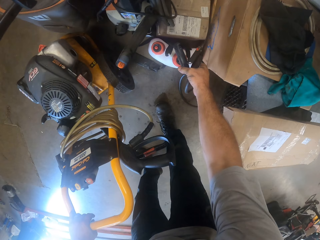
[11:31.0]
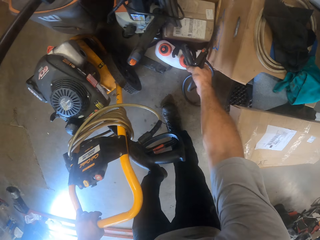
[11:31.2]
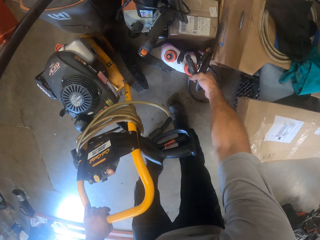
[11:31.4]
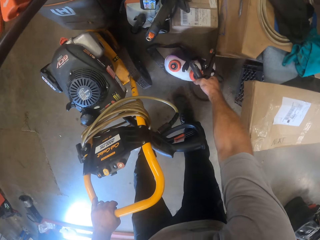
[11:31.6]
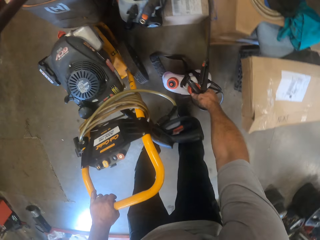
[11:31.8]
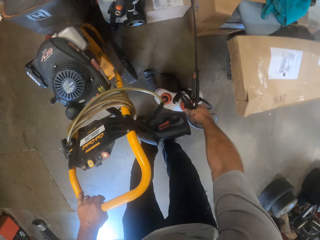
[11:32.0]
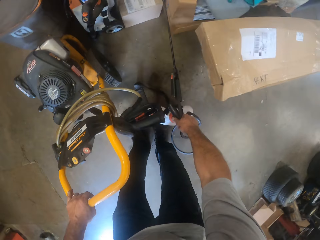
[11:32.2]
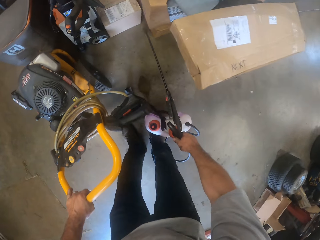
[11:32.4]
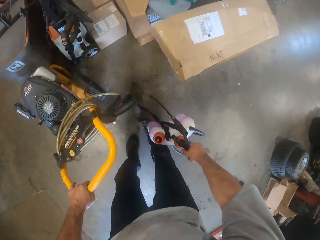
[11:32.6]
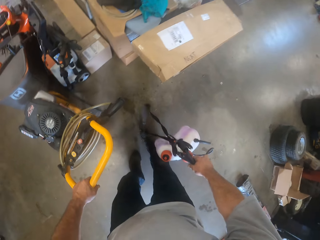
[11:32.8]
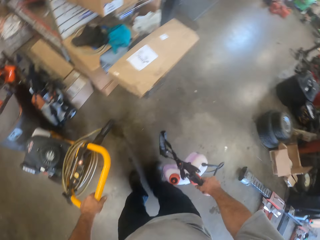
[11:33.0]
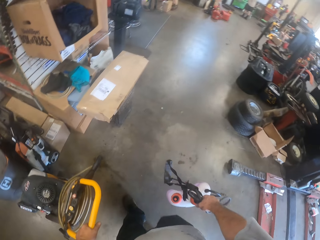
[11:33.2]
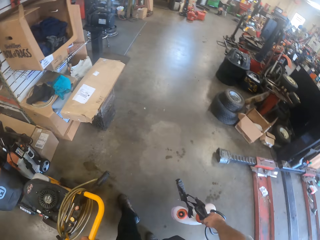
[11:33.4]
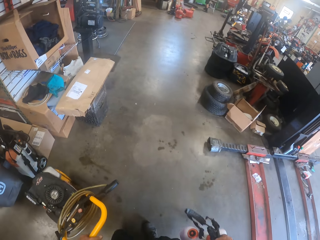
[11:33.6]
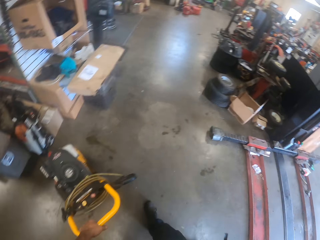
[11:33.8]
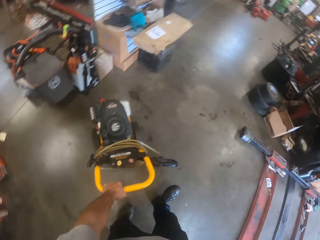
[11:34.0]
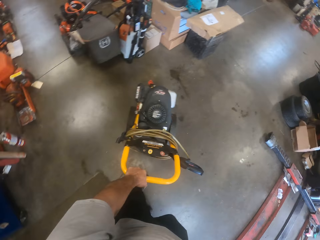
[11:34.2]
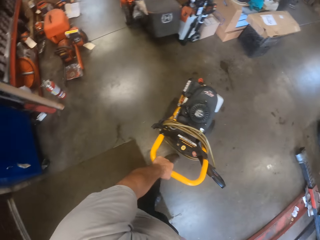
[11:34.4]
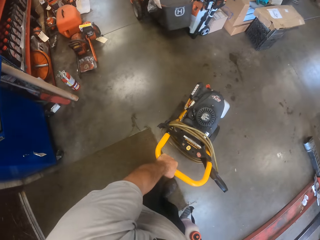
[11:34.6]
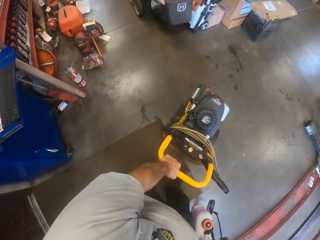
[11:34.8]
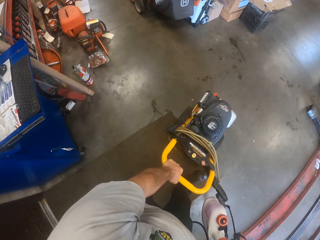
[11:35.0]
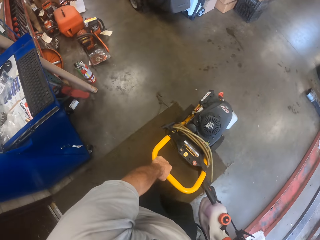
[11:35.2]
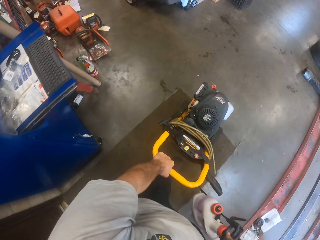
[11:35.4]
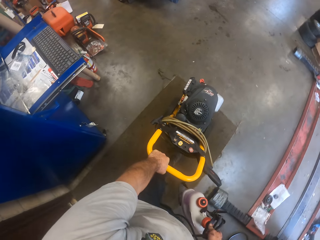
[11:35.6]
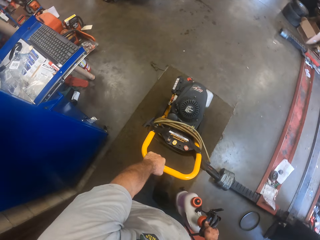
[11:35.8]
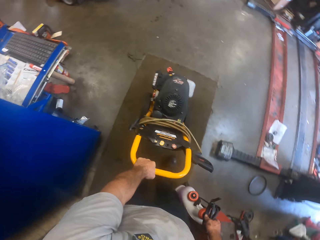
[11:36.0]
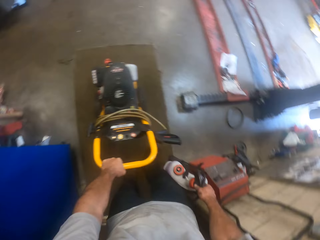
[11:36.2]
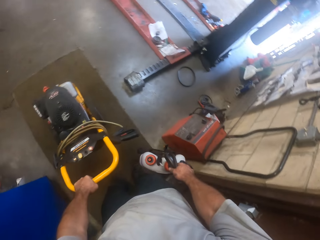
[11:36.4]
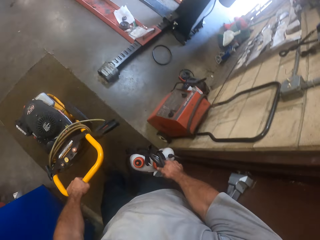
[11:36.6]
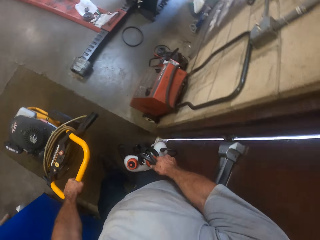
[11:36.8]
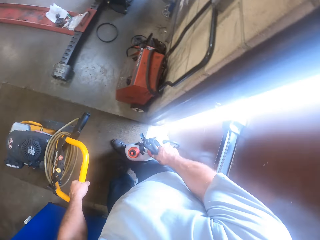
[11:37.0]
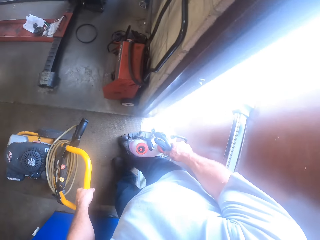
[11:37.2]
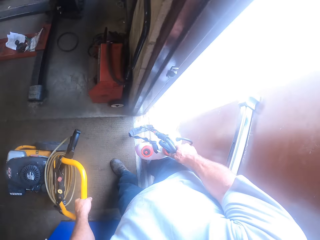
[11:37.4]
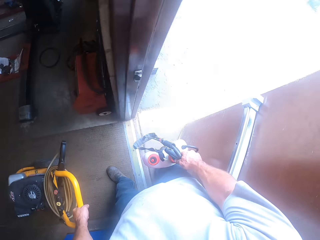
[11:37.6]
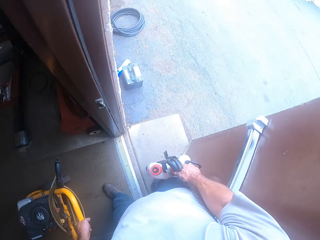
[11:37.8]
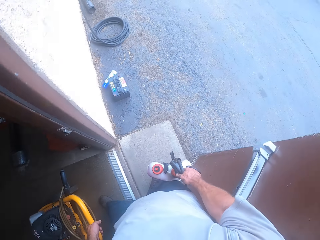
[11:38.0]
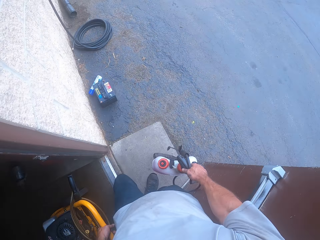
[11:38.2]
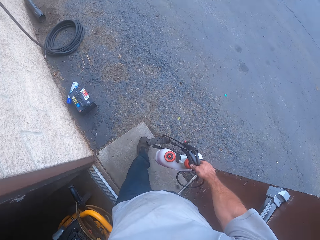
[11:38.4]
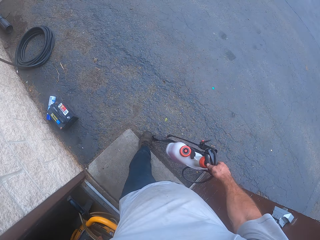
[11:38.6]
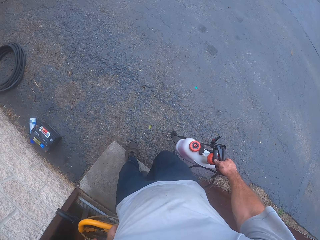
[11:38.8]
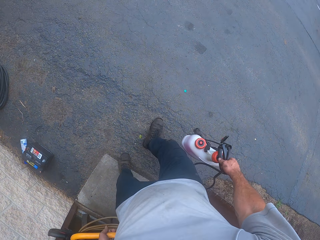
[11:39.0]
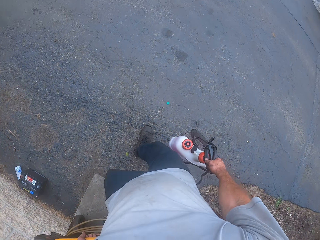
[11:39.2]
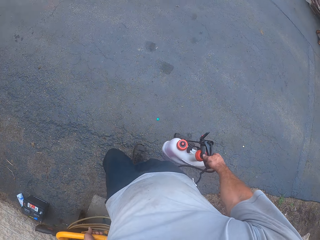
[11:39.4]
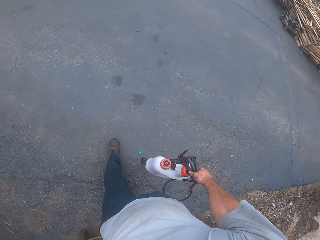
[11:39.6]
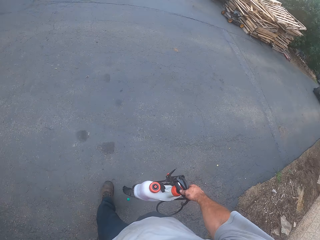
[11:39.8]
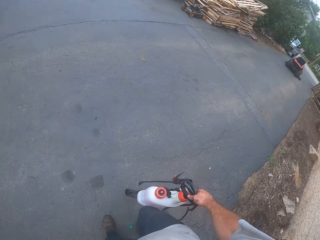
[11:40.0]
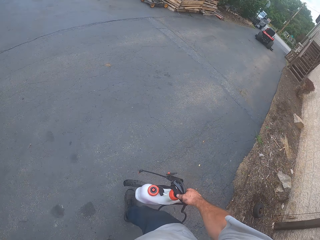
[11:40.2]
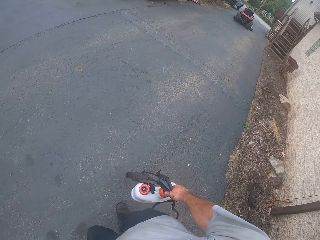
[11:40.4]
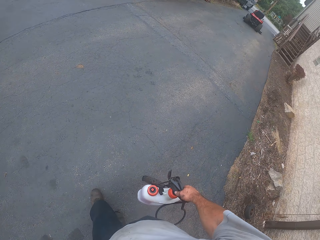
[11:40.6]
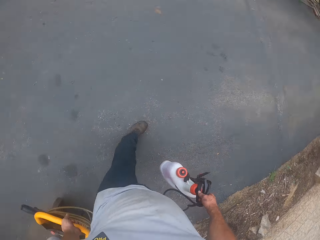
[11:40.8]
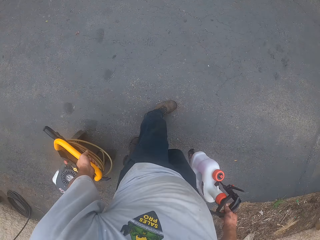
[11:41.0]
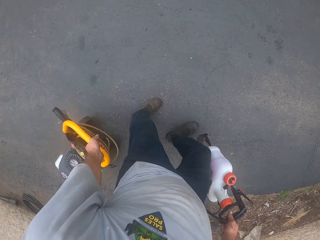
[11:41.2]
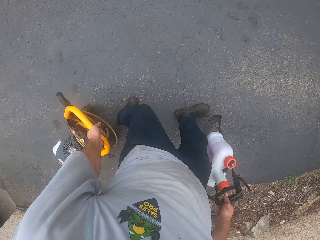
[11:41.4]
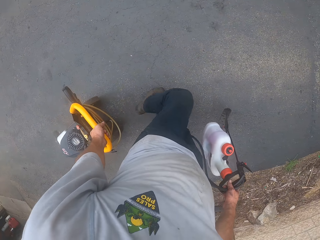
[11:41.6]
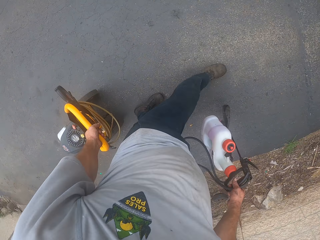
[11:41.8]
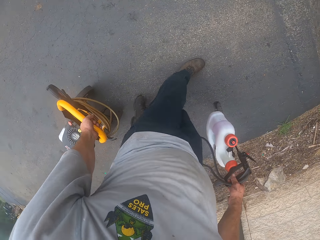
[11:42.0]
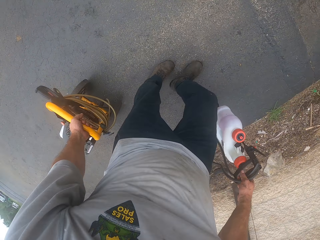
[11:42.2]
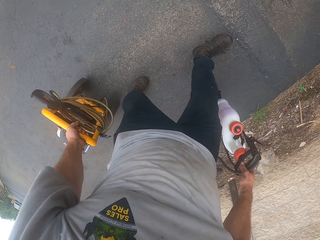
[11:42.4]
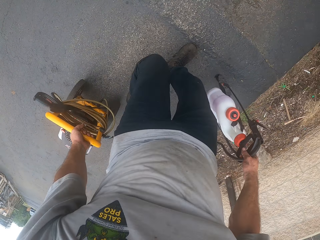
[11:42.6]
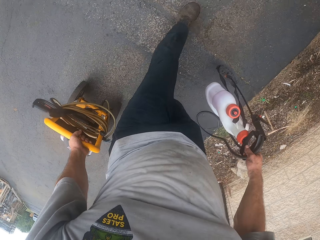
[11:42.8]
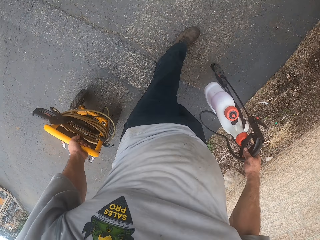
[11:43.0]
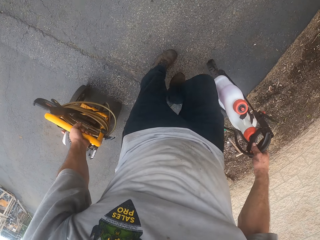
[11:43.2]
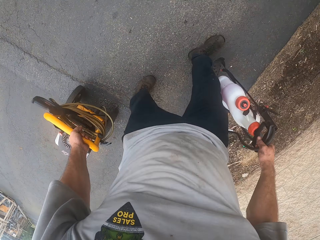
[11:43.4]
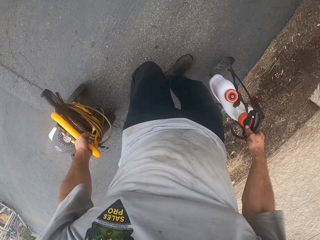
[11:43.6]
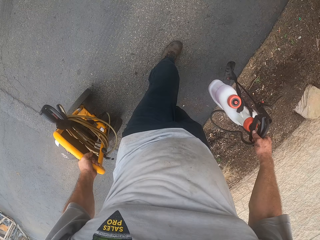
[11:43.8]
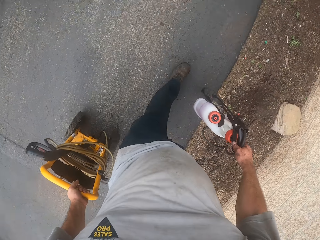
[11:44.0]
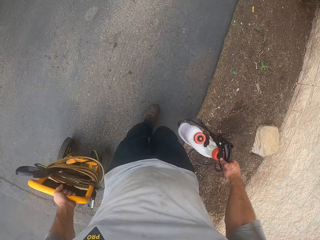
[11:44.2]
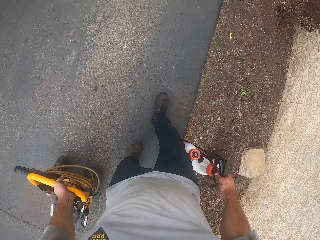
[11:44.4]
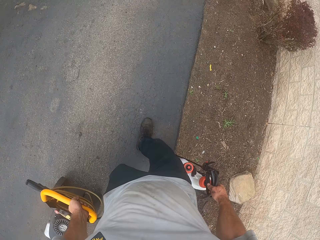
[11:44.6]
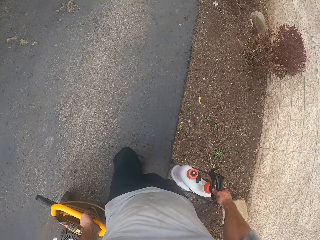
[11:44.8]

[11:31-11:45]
The camera wearer picks up a jerry can with hose from the floor. They pull the car wash machine on the floor. They walk out of the workshop. They drive the lawn mower outside with the jerry can and hose to the first lawn mower. They pull the car wash machine towards the lawn mower.

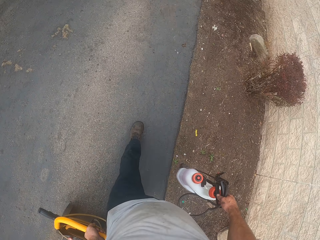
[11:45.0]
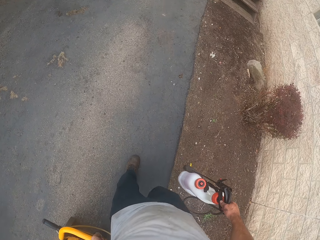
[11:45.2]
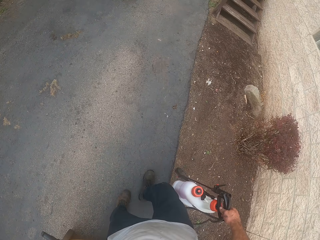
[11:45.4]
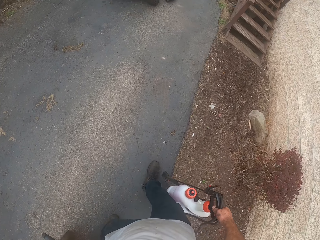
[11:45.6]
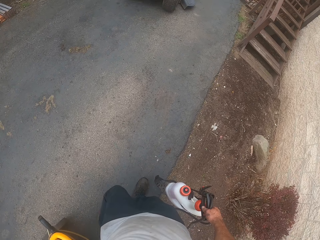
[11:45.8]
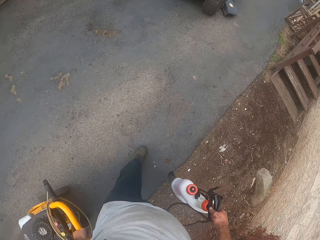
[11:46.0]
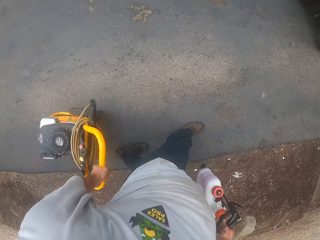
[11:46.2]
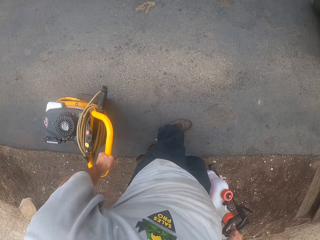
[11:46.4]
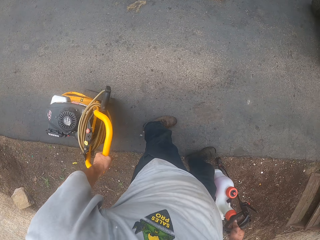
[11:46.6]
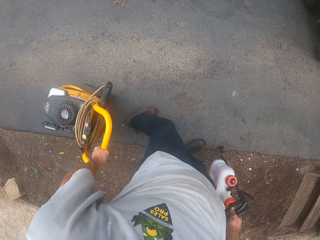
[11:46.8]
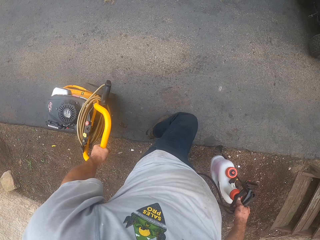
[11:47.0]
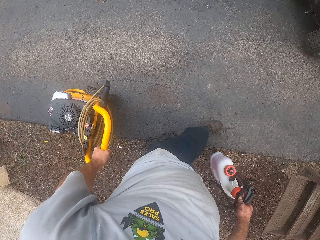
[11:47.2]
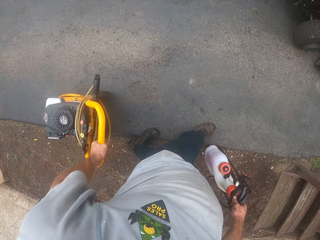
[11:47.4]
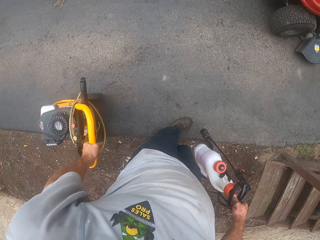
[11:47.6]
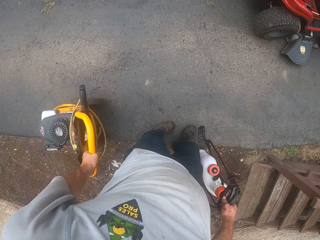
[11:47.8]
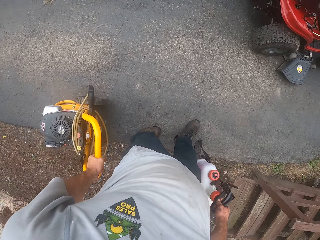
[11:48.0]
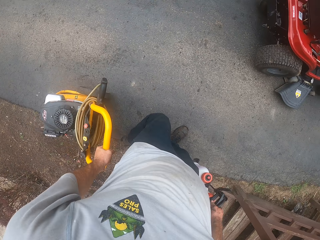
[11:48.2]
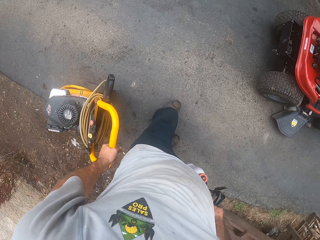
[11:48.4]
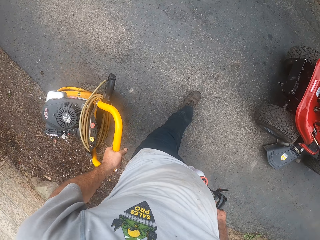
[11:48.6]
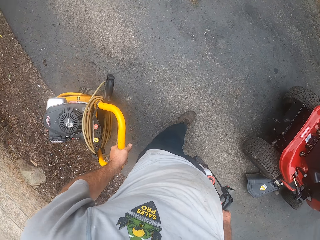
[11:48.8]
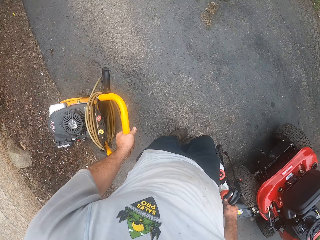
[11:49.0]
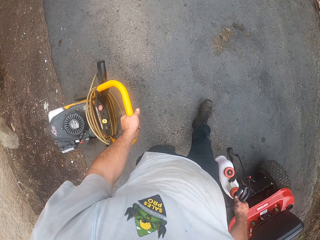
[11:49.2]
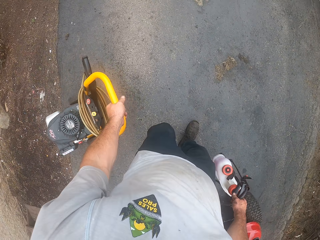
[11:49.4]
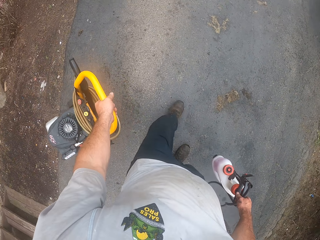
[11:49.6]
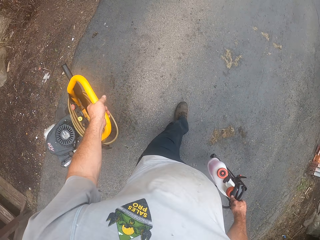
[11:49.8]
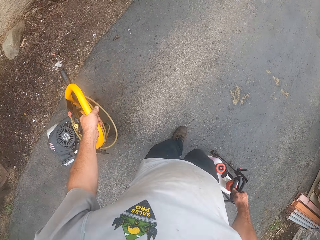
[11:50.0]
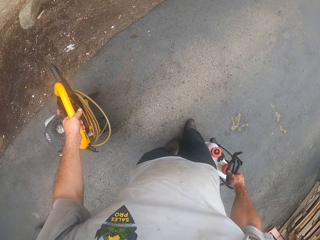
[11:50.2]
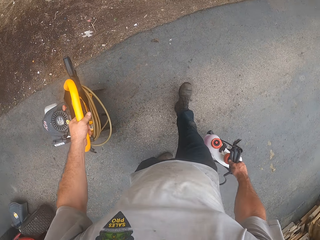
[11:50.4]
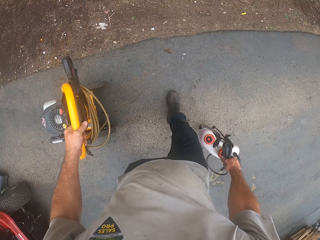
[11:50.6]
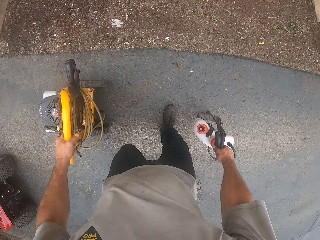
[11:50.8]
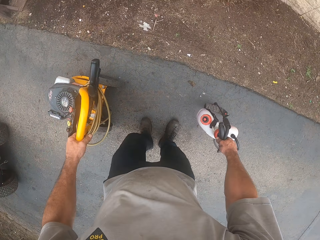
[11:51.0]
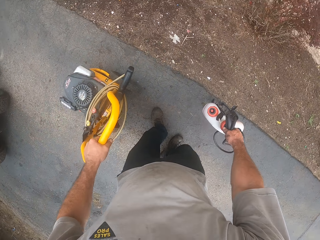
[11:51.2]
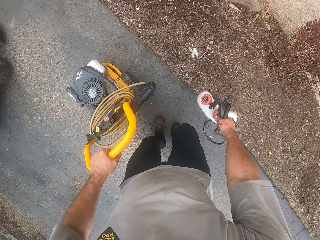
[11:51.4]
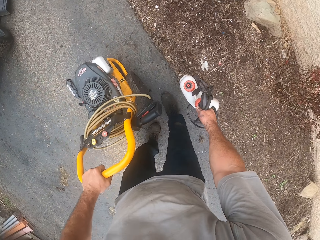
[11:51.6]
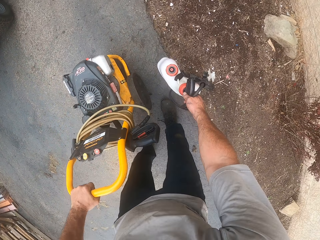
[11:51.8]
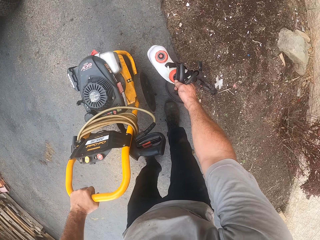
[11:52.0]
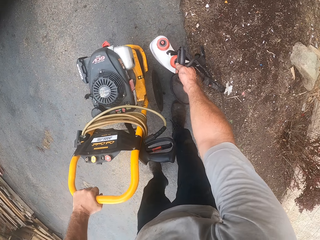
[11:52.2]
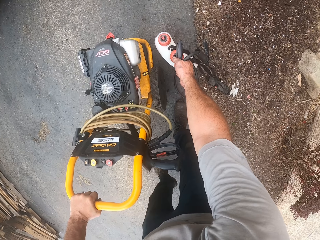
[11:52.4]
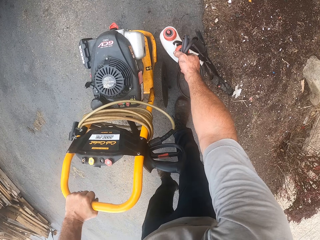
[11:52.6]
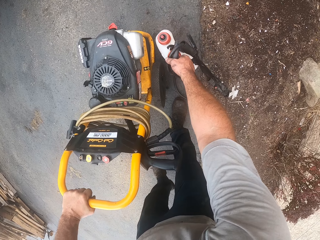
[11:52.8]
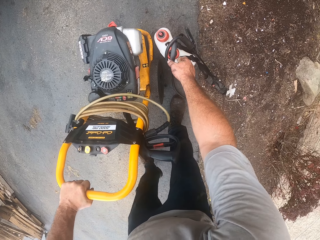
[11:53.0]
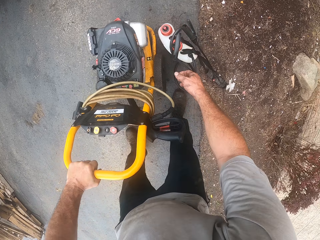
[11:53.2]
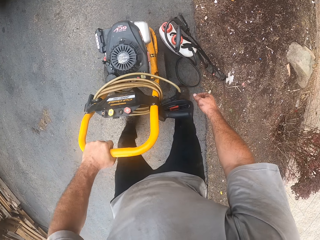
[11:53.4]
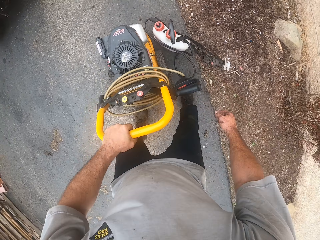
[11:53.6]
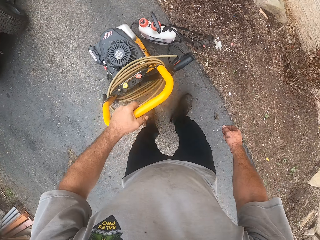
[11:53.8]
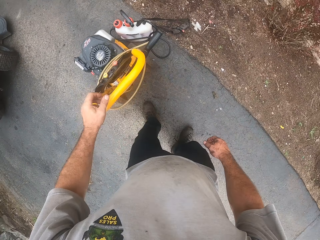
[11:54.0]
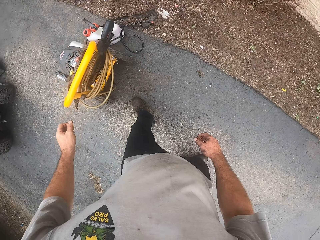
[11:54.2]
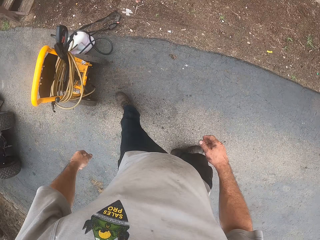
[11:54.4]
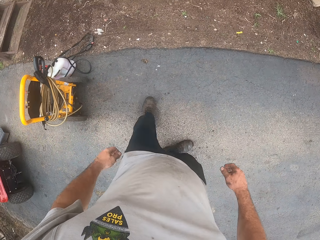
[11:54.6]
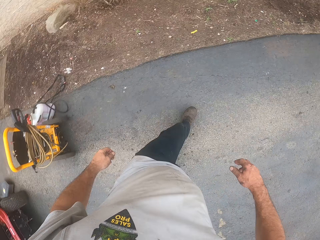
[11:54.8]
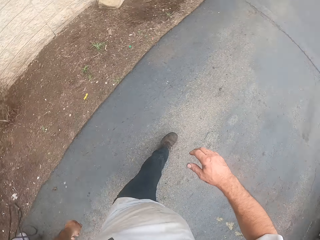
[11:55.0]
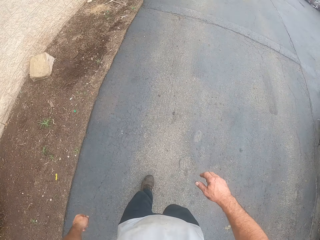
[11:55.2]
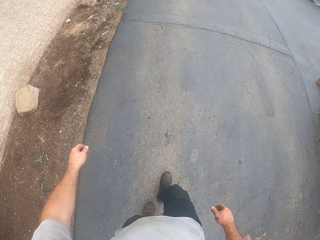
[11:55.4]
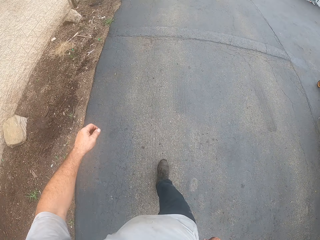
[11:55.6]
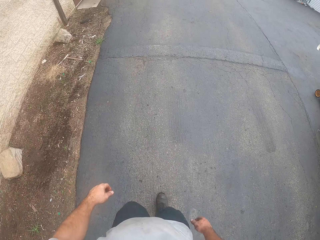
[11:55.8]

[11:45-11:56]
The camera wearer turns the car wash machine on the road. They leave the lawn mower and jerry can on the floor. They walk towards a rolled hose on the floor.
